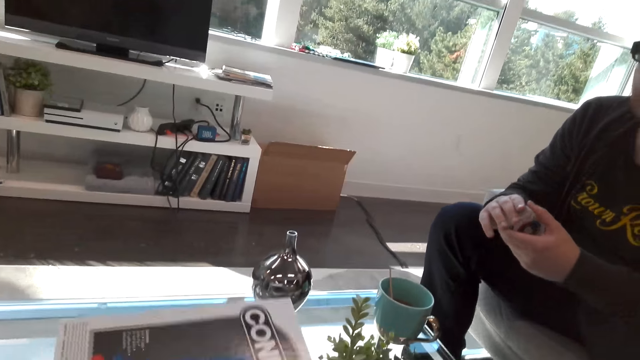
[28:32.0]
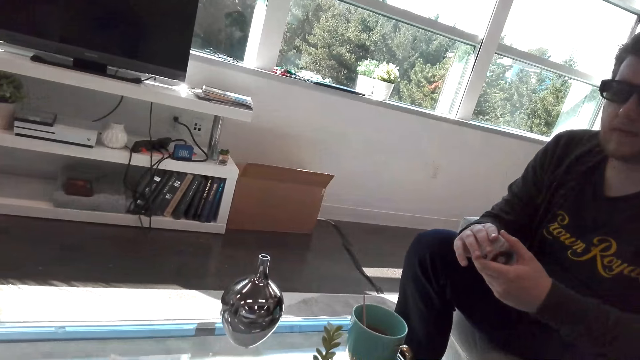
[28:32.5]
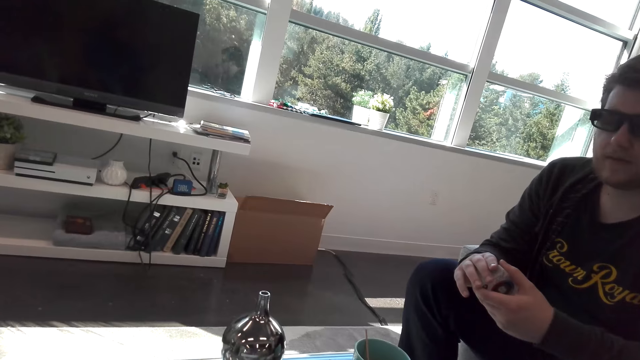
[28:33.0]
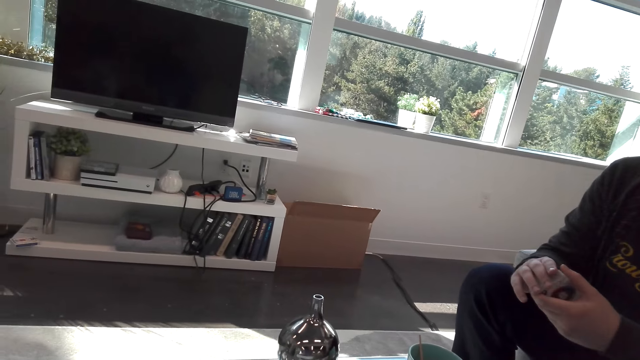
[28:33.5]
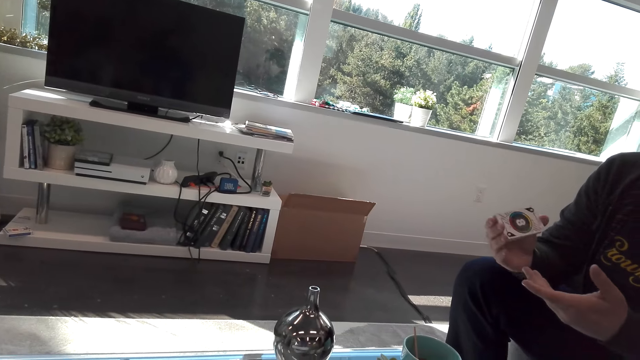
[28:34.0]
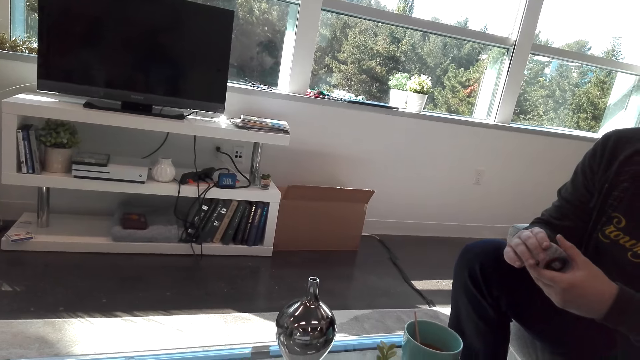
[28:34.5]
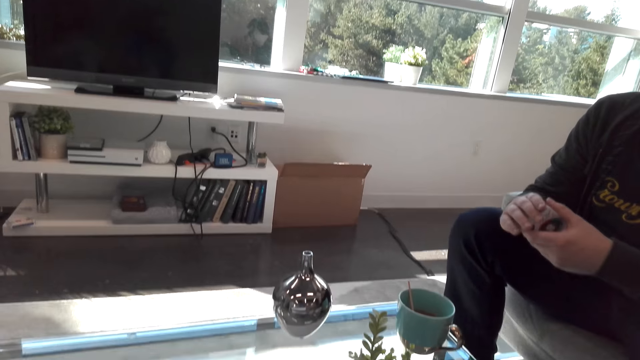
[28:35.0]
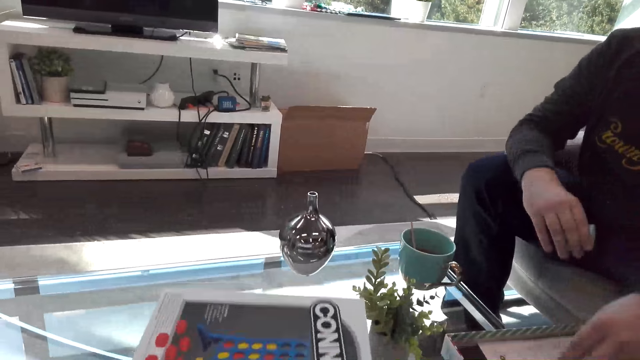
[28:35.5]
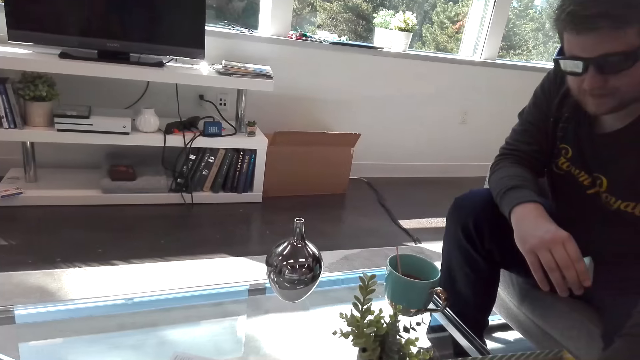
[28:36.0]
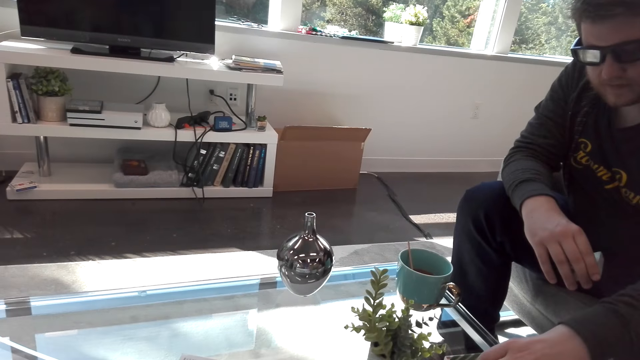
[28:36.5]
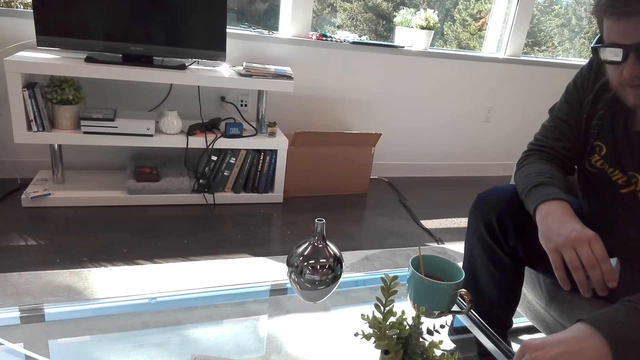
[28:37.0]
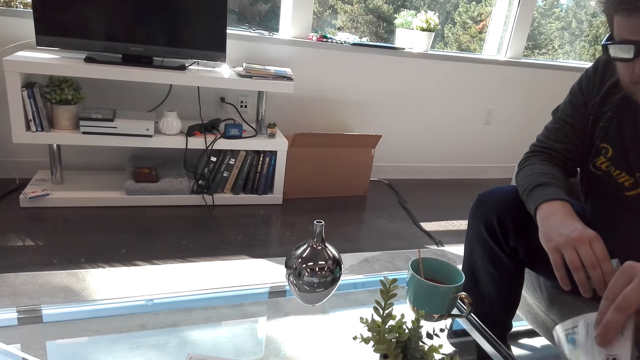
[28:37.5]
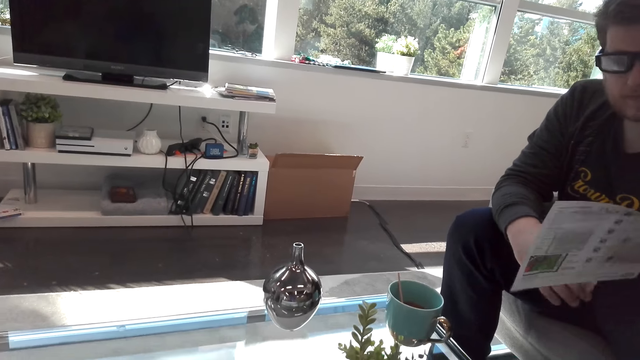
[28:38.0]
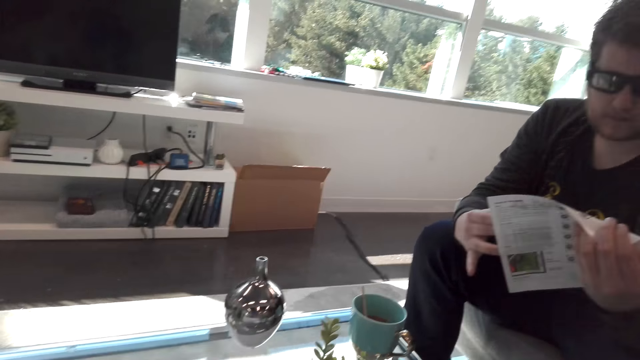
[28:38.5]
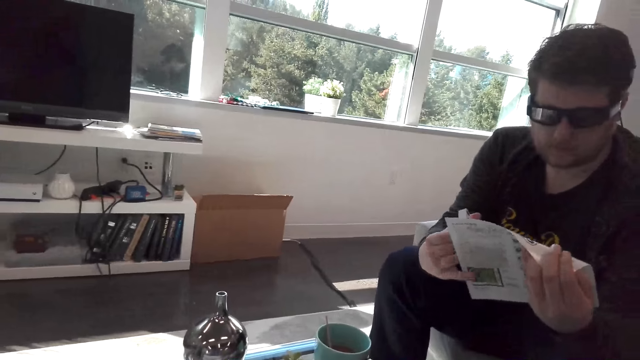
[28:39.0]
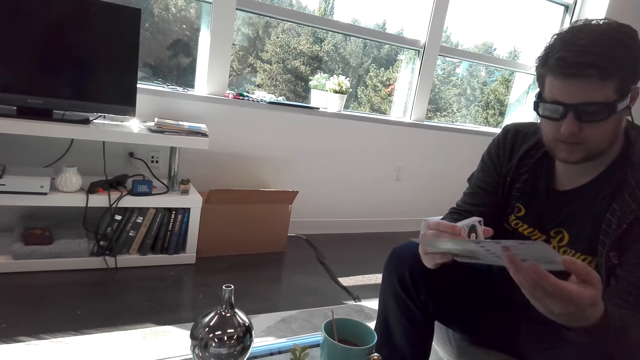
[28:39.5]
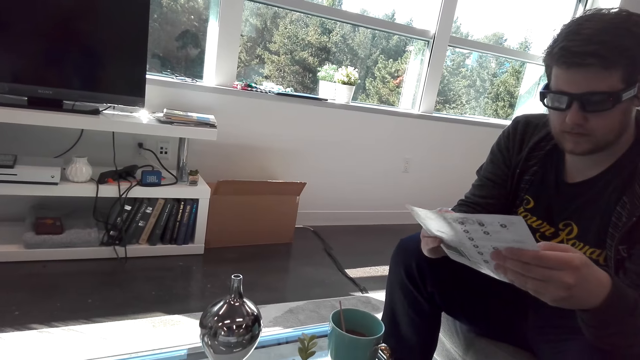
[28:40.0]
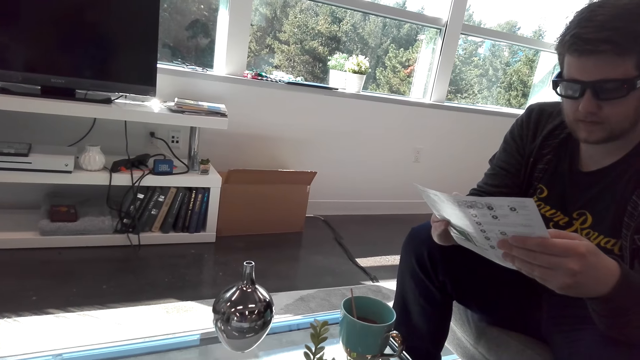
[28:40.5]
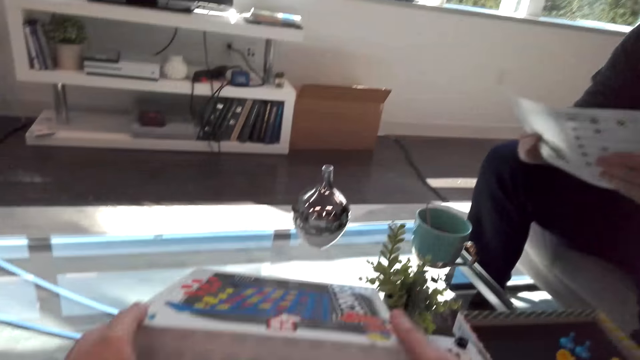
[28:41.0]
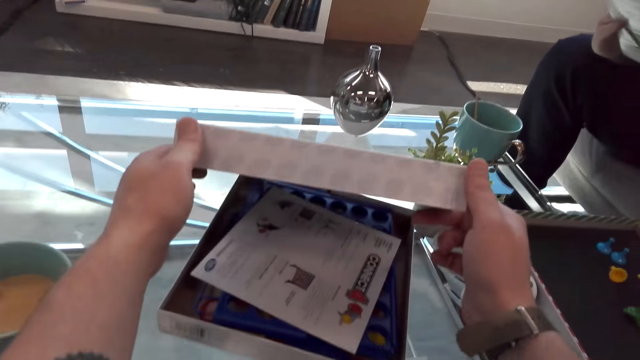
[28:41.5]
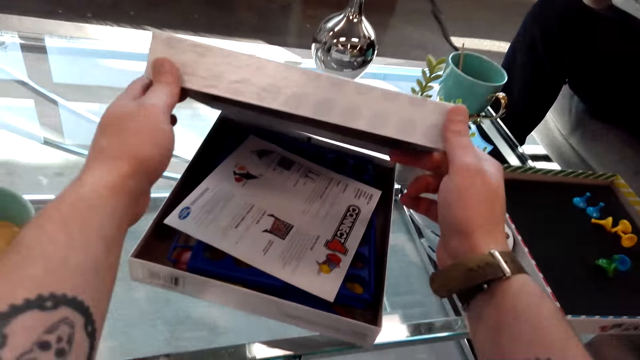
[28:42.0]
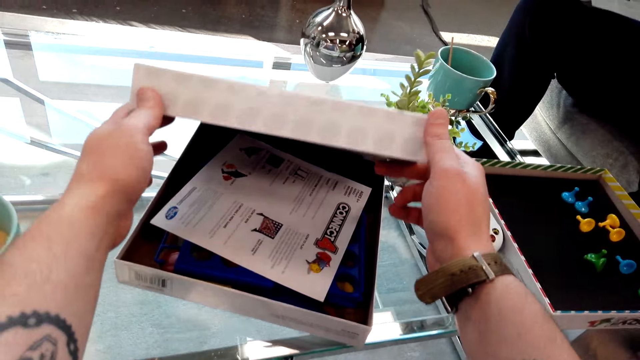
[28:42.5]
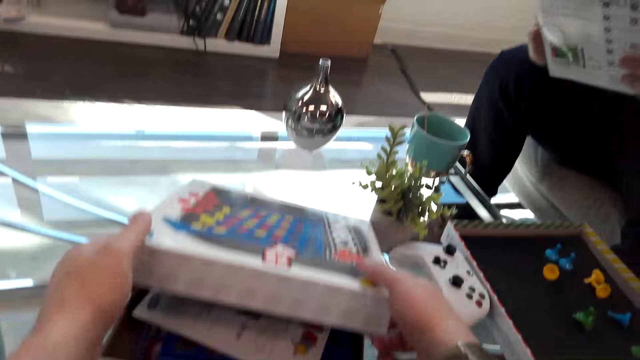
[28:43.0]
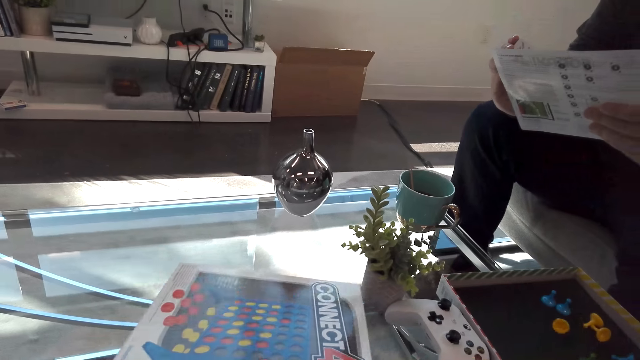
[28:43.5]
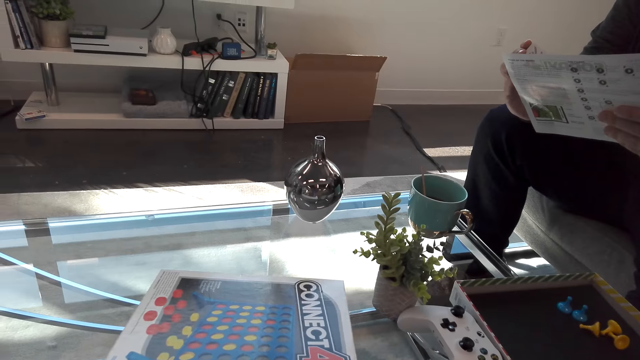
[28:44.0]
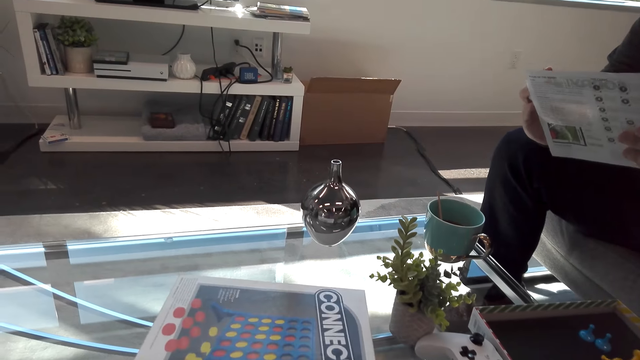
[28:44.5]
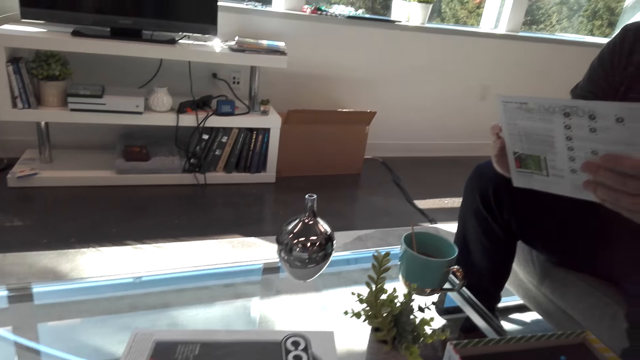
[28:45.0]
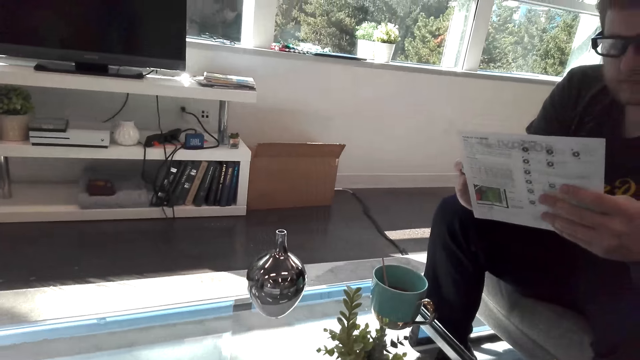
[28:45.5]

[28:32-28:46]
A person moves the hand. The person picks up the instruction paper and reads the instruction paper. The camera wearer looks at the Connect 4 box.

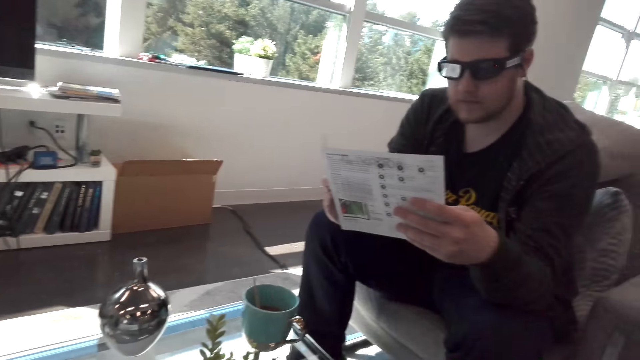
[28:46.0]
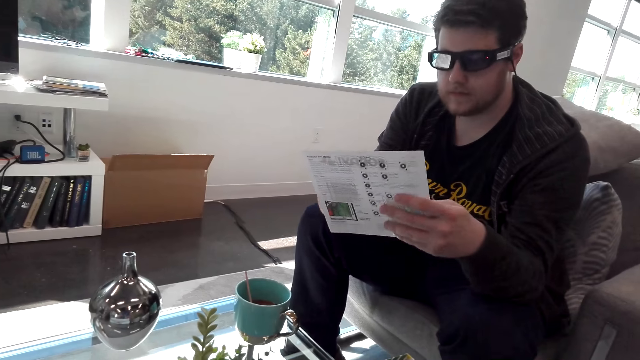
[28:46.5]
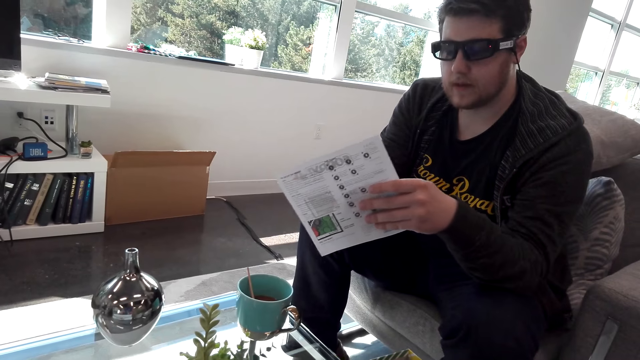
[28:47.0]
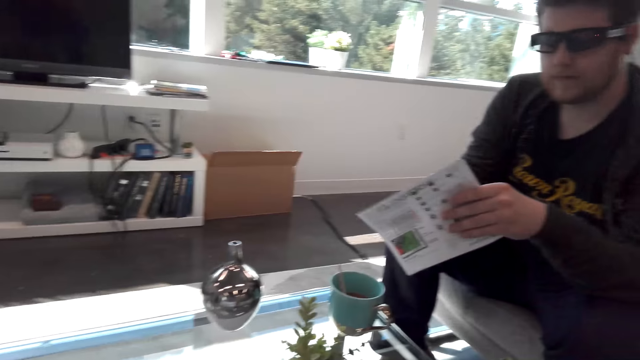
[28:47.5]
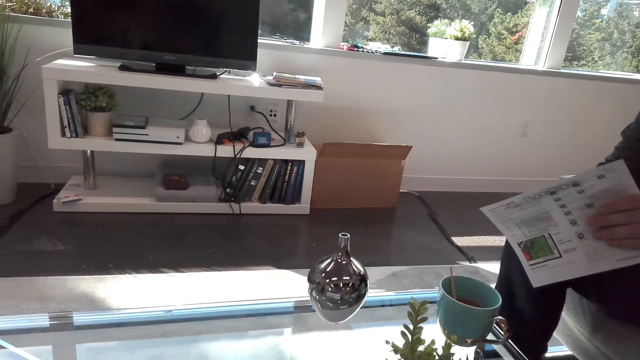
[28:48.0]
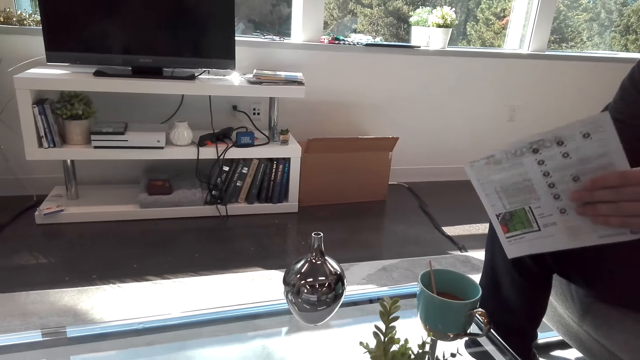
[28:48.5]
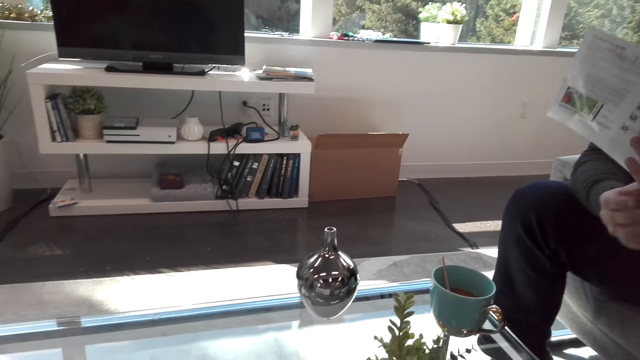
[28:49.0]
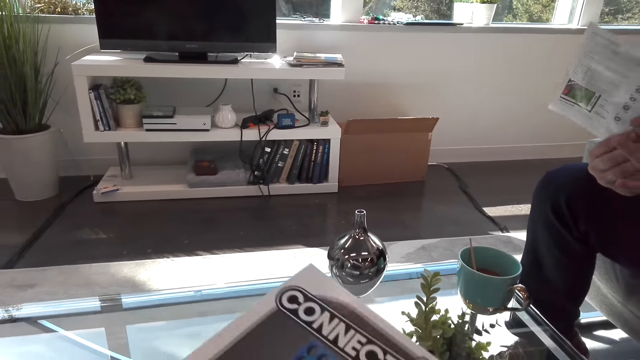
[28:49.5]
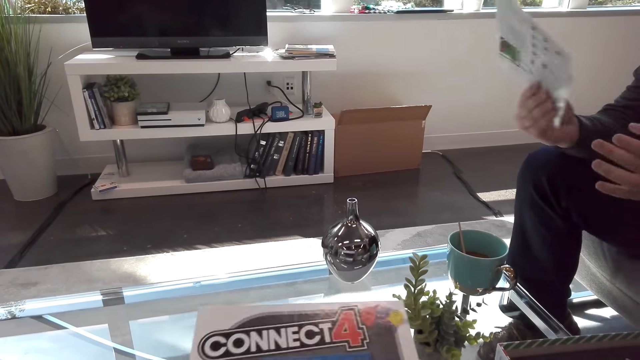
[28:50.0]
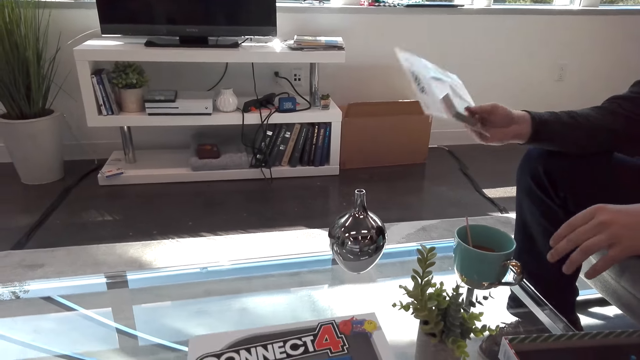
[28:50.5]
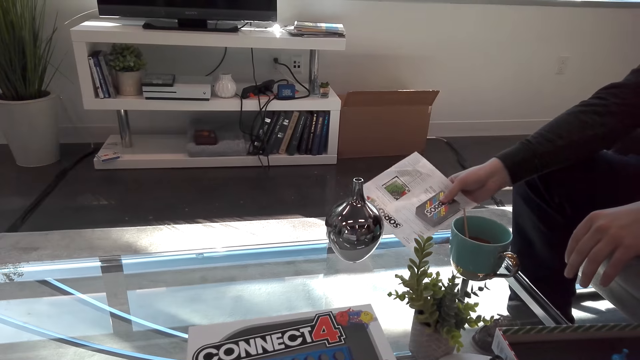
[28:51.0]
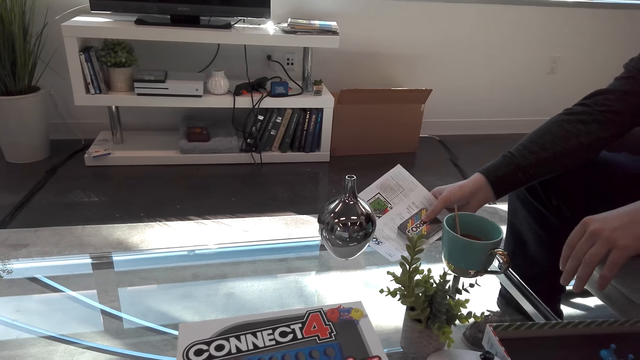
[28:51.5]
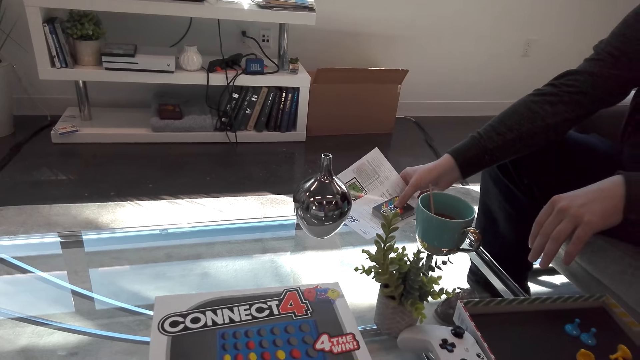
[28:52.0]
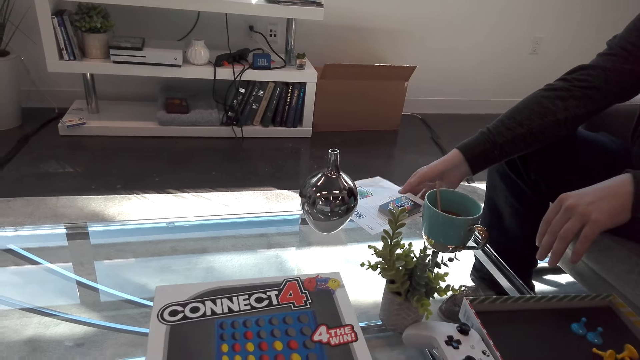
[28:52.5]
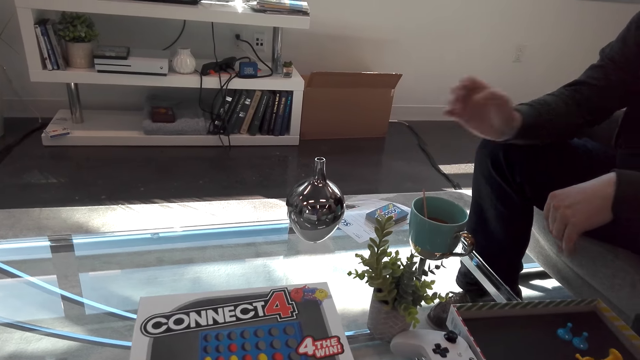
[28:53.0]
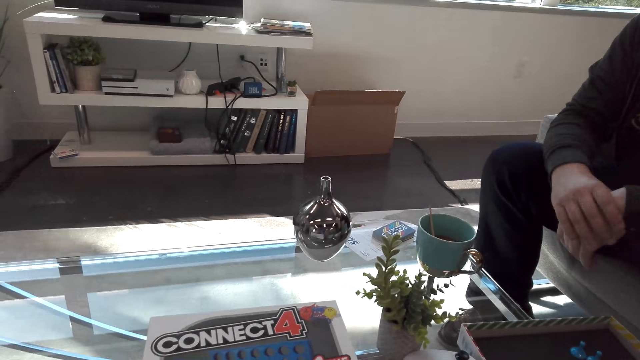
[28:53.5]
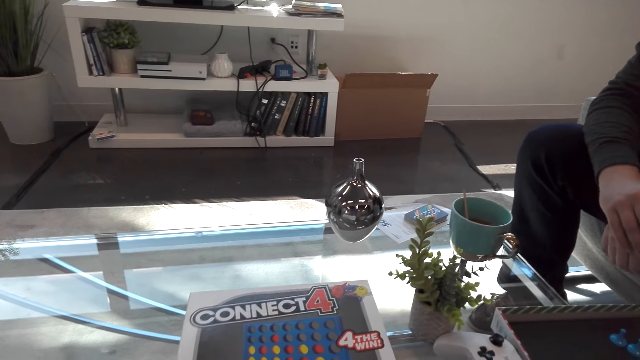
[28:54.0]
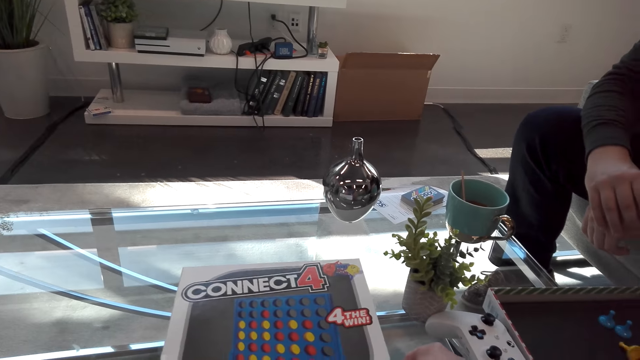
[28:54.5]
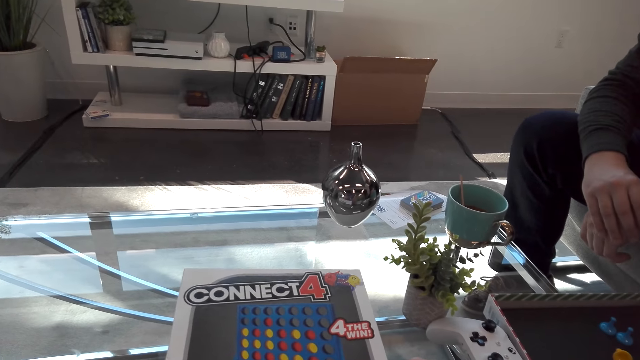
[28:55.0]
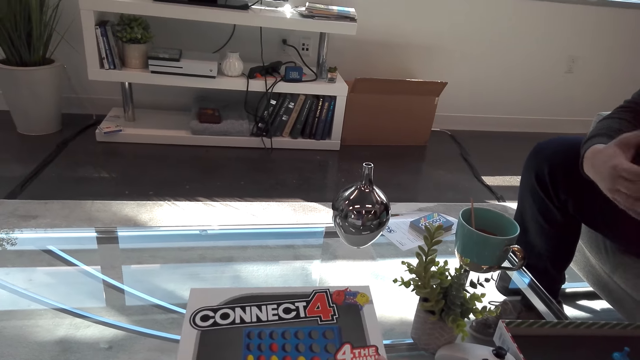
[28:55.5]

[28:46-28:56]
A person puts the instruction paper aside.
